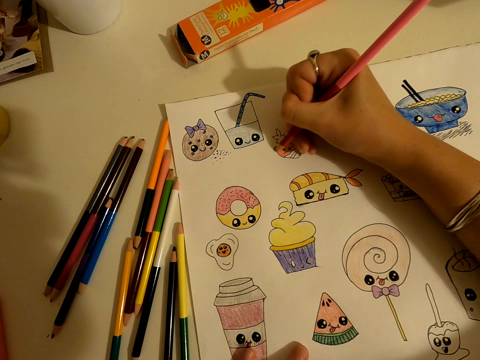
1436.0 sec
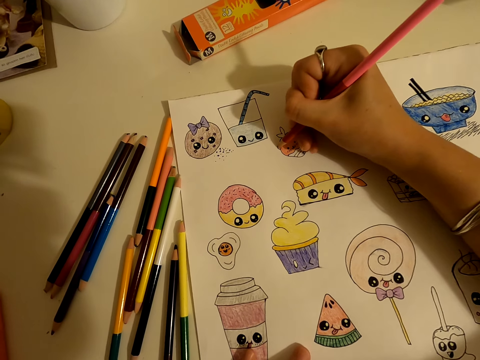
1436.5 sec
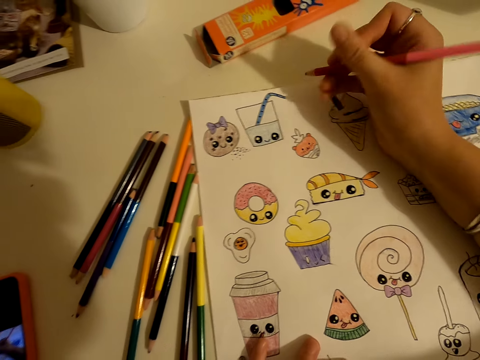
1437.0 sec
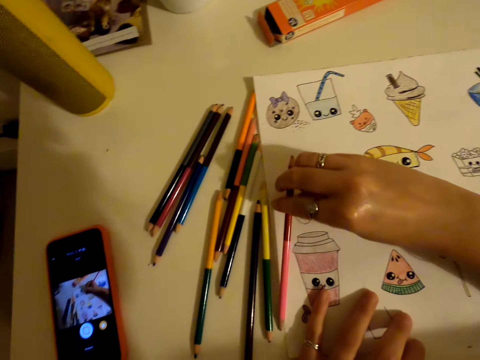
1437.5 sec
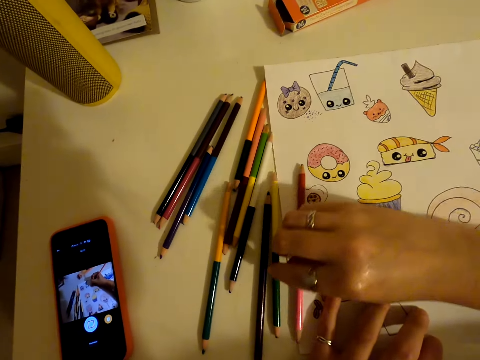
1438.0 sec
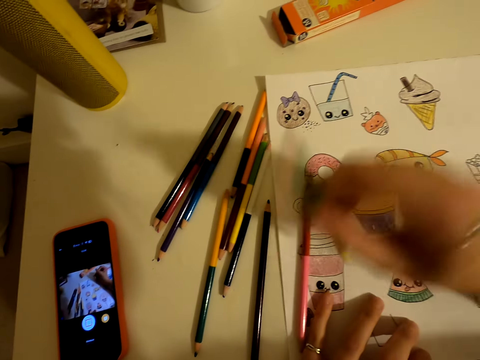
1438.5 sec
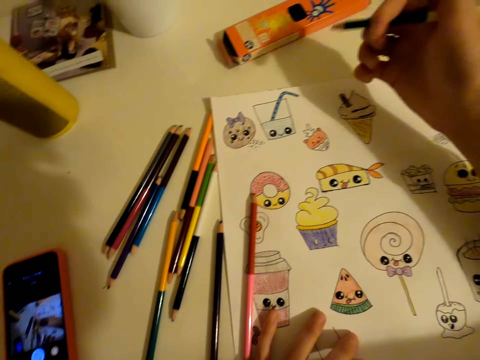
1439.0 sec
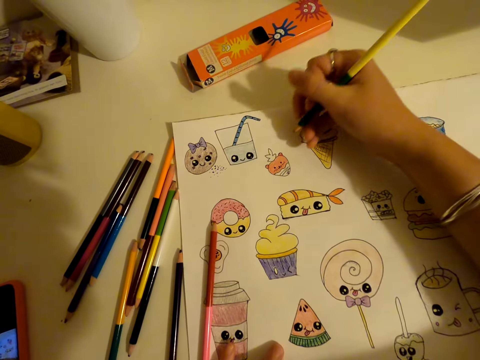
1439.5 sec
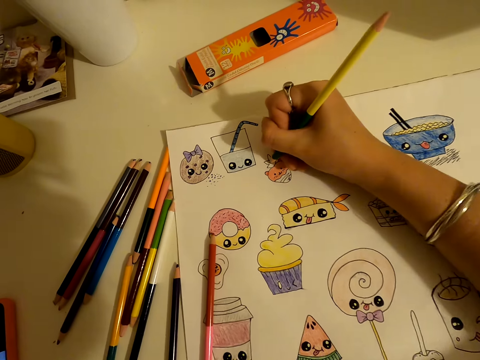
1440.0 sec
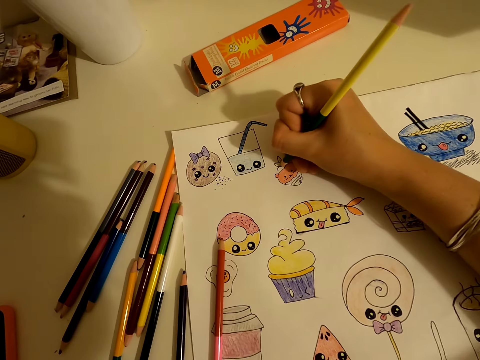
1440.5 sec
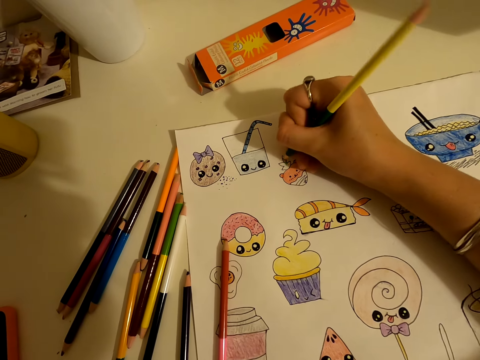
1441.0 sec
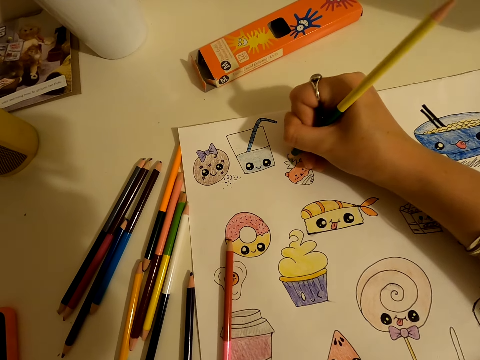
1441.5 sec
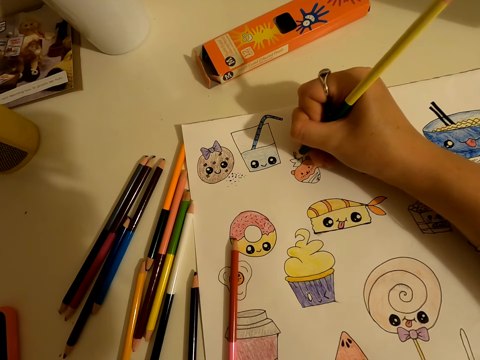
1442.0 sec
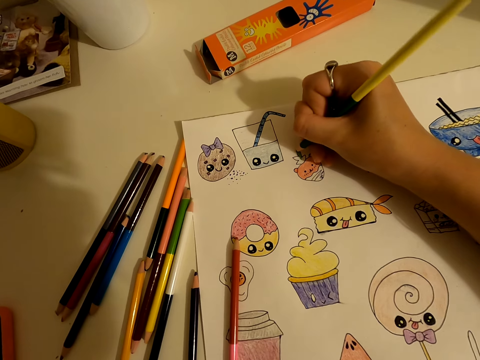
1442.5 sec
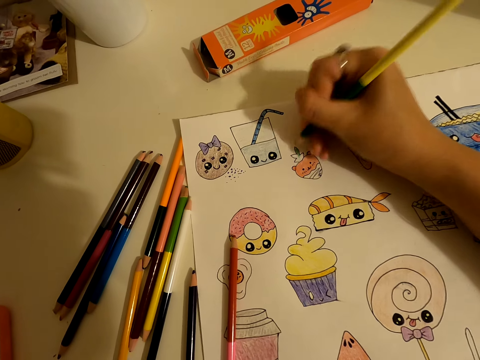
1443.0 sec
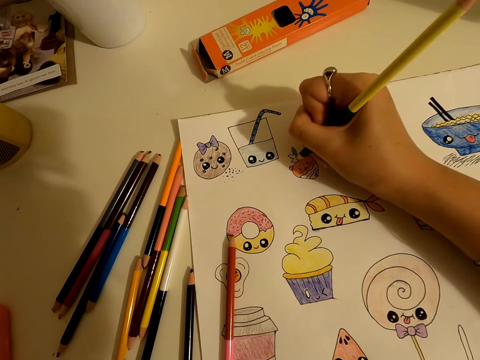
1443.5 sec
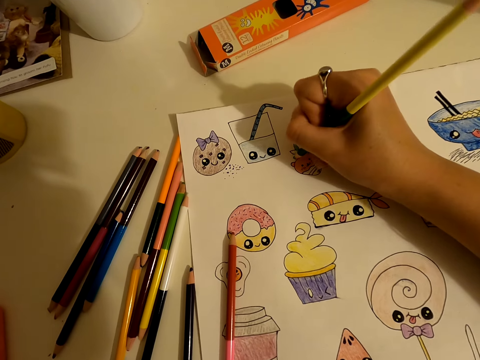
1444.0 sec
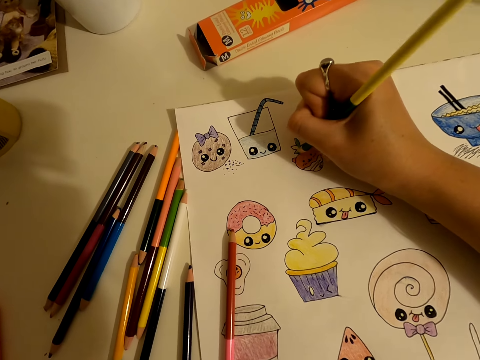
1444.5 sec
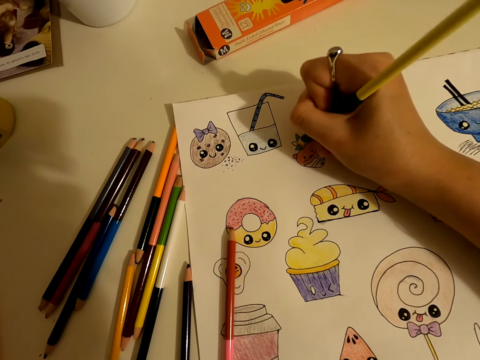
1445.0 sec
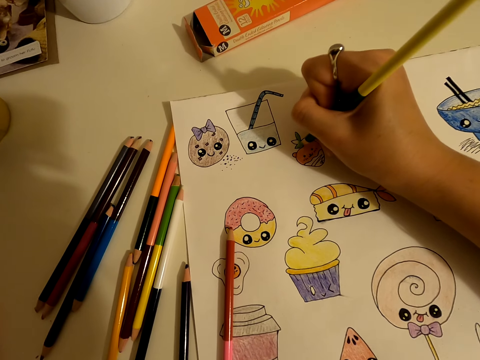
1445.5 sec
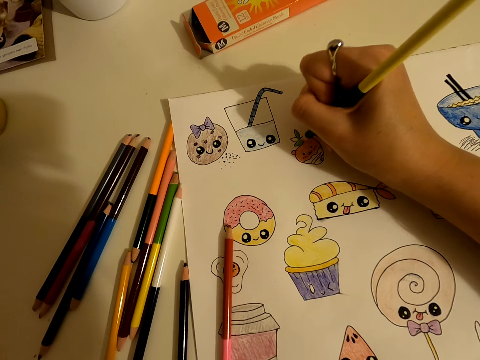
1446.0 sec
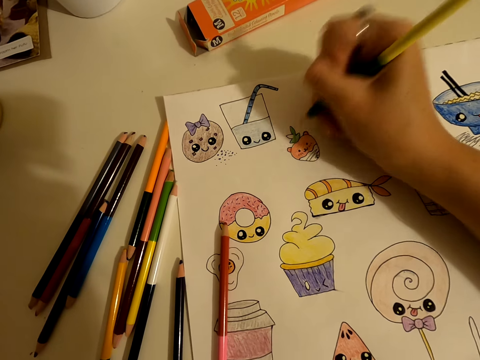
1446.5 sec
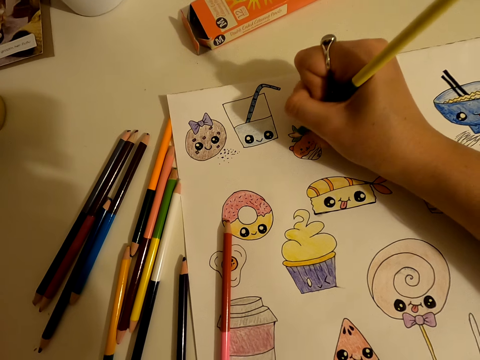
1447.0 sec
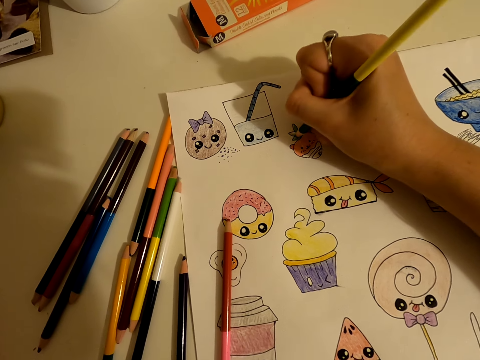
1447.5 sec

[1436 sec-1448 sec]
The camera wearer places the colour pencil on the table. They pick up a colour pencil from the table. They colour the drawing on the piece of paper.

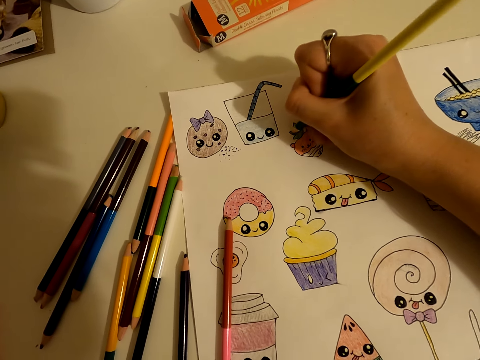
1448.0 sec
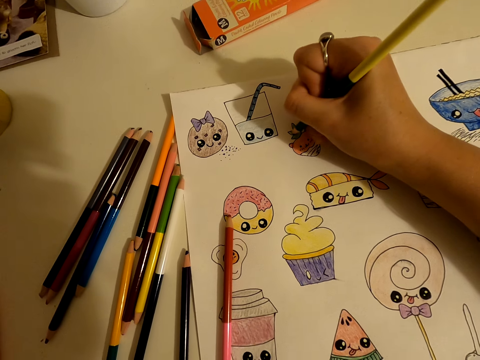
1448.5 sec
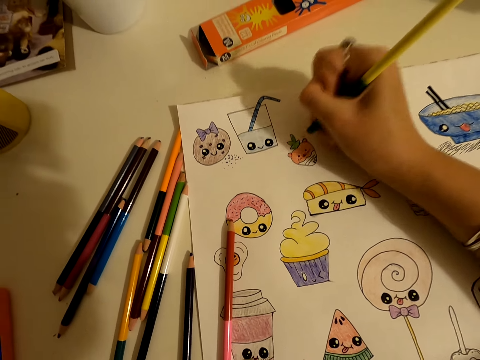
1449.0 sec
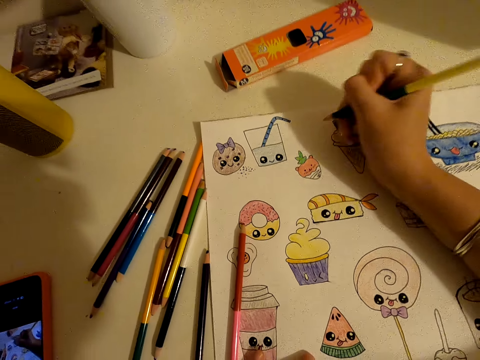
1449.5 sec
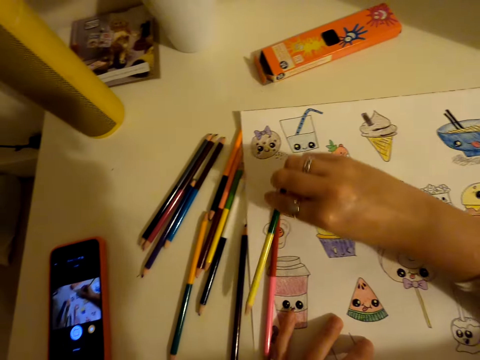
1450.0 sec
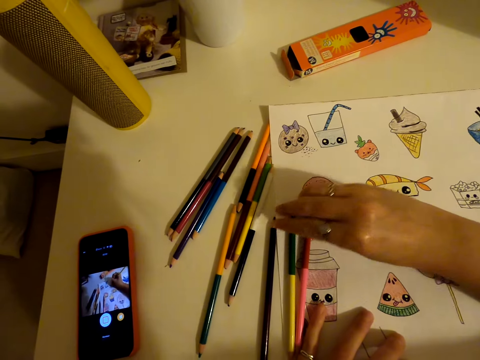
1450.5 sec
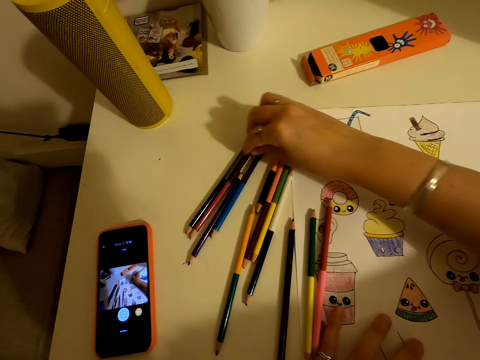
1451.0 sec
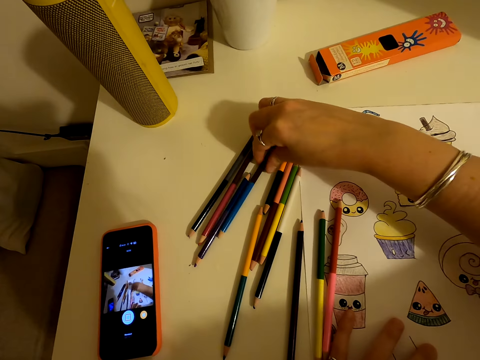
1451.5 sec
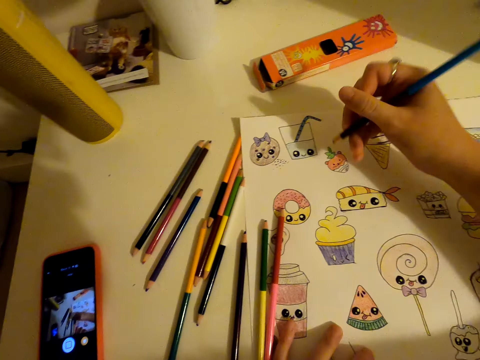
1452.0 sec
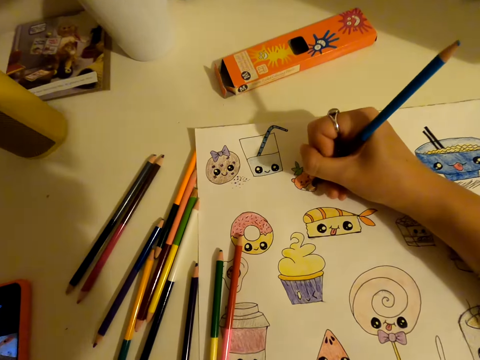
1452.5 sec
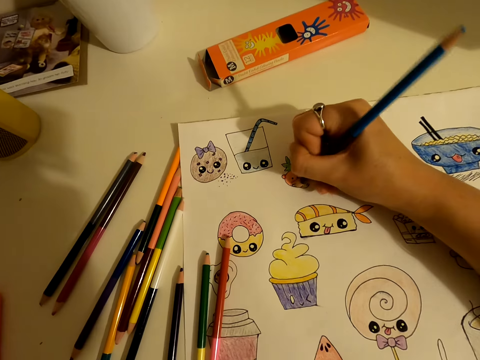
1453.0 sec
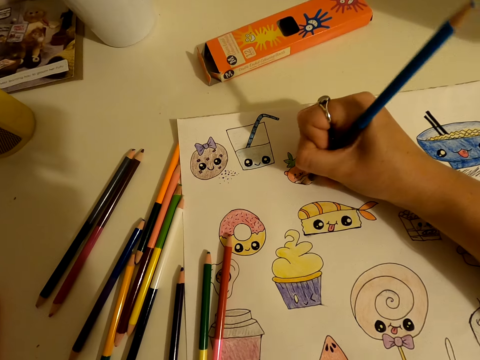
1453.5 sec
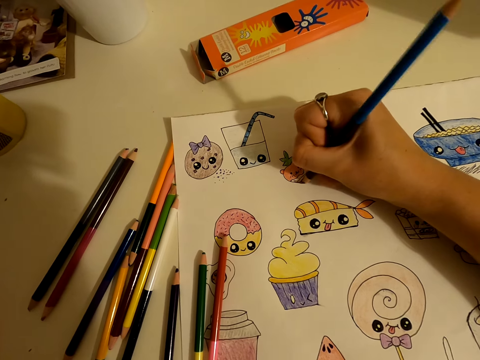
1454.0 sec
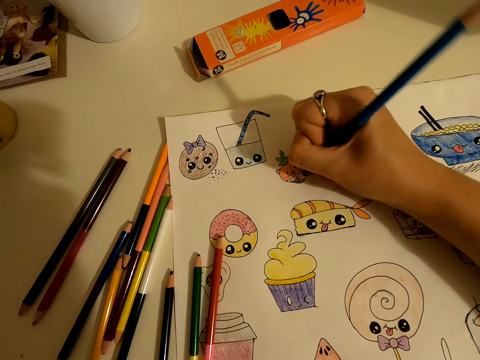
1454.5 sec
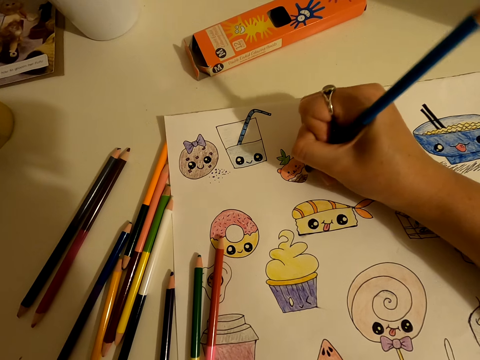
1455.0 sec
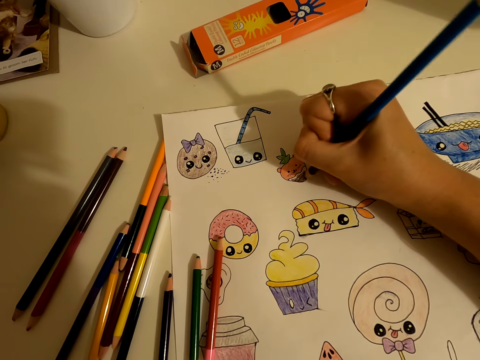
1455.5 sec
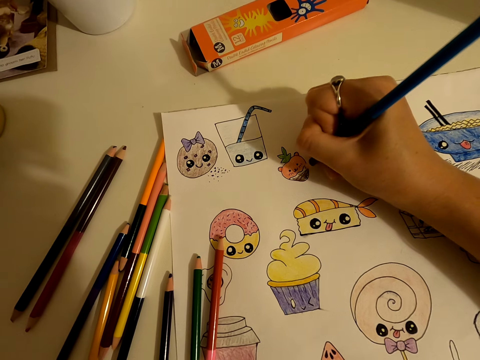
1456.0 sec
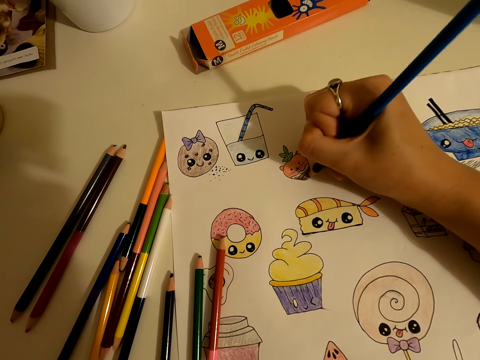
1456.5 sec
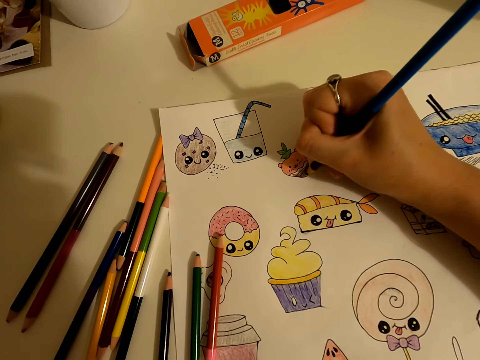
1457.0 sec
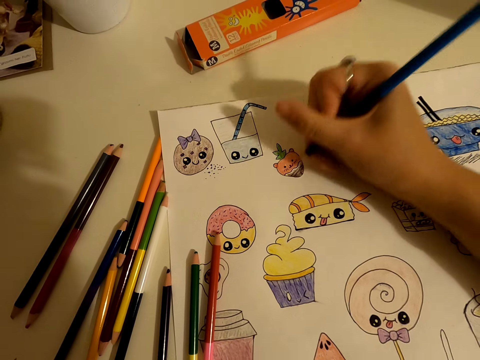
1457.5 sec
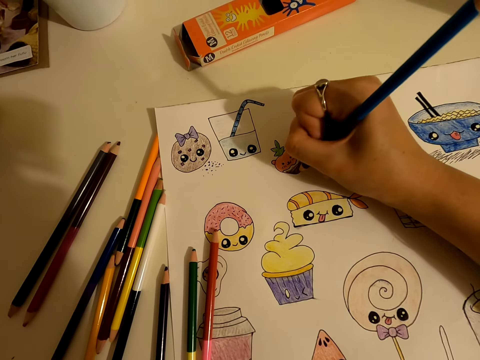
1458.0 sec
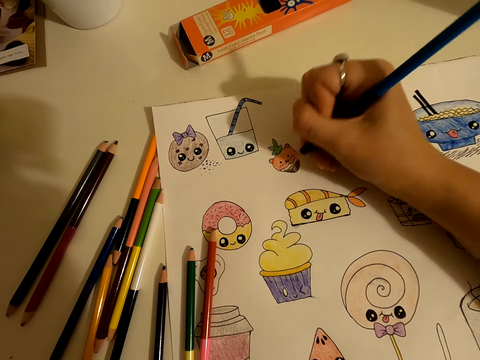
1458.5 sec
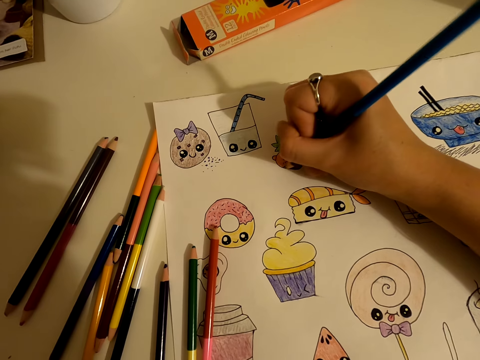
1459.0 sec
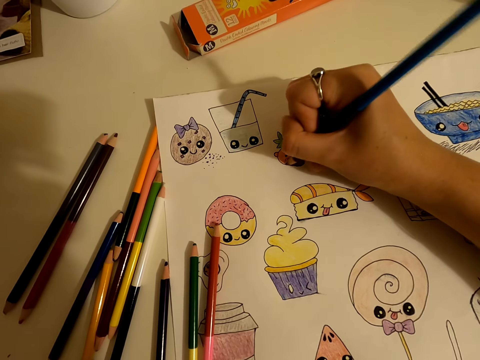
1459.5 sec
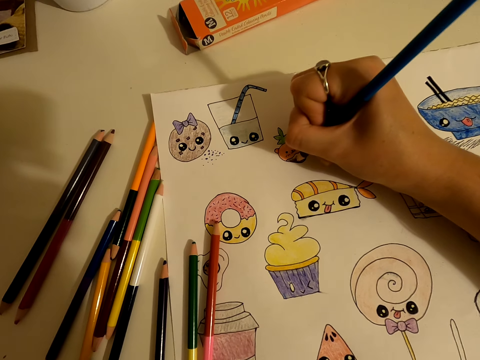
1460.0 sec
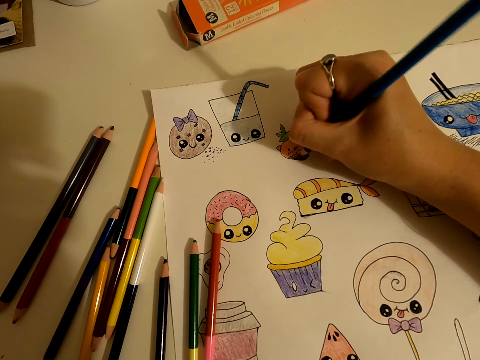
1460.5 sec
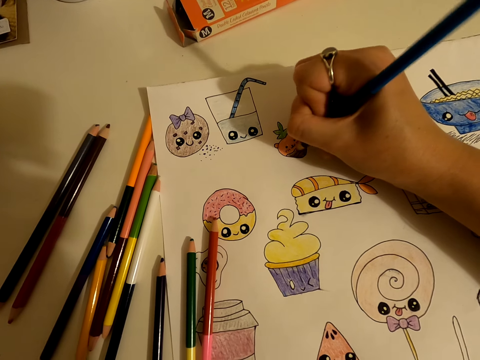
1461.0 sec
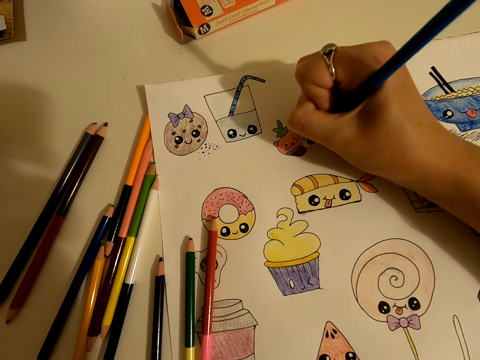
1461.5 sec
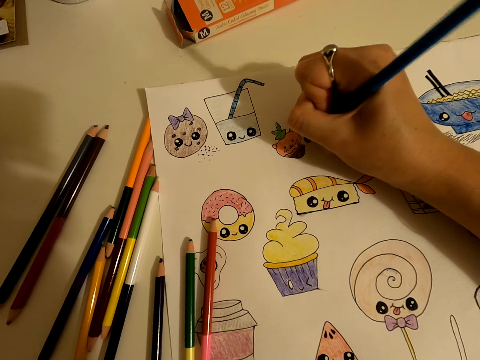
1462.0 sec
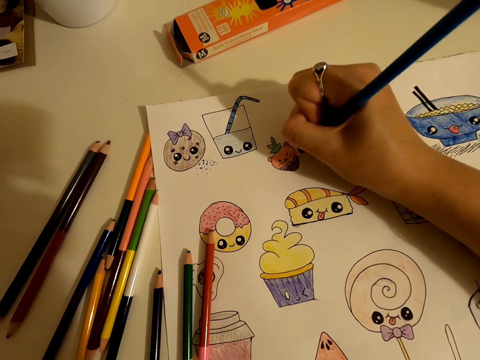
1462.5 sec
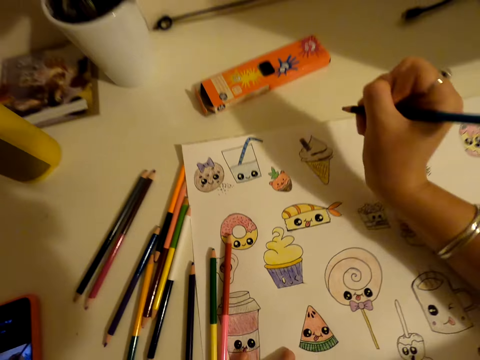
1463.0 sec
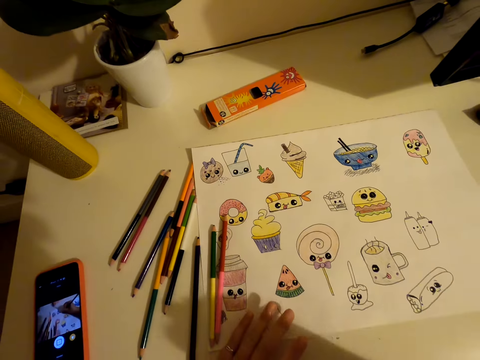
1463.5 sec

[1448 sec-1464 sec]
The camera wearer places the colour pencil on the table. They pick up a colour pencil from the table. They colour the drawing on the piece of paper.
